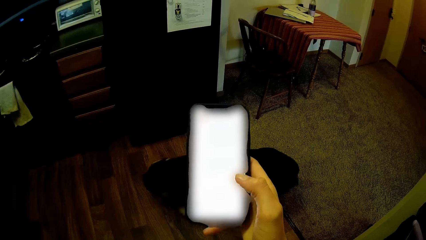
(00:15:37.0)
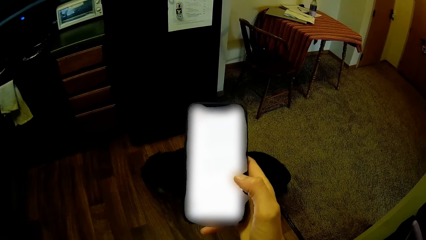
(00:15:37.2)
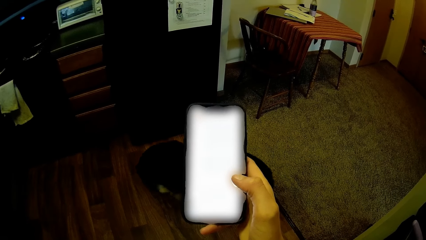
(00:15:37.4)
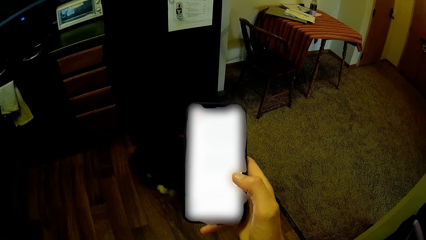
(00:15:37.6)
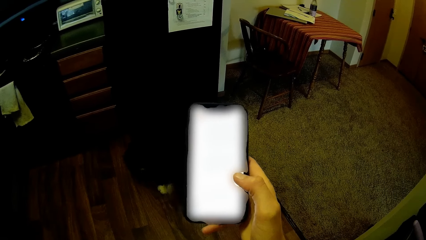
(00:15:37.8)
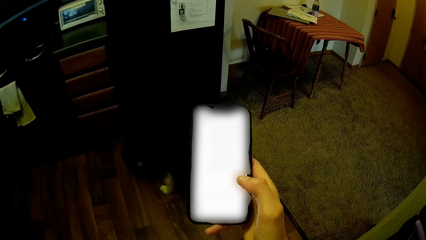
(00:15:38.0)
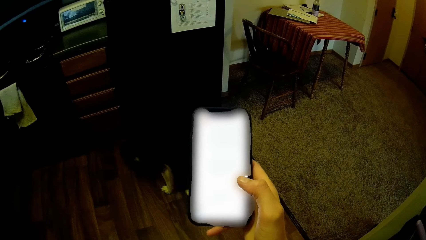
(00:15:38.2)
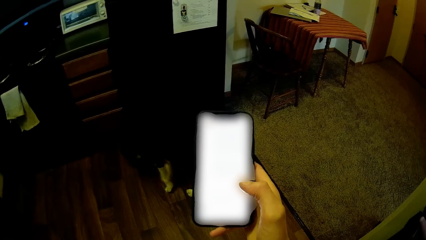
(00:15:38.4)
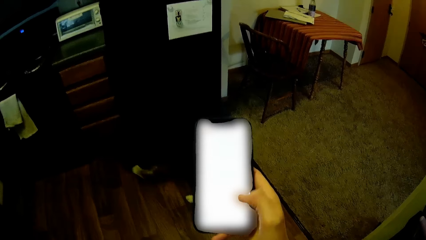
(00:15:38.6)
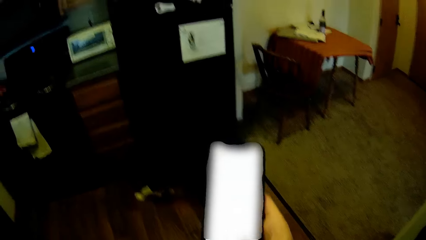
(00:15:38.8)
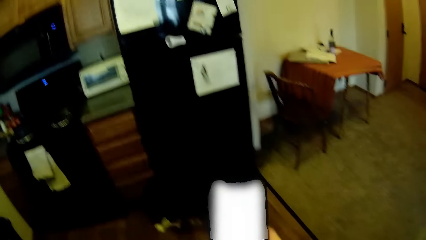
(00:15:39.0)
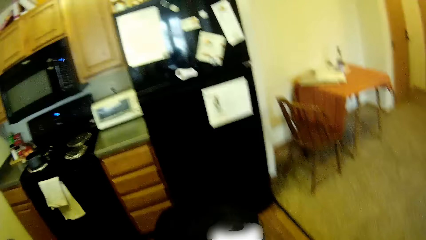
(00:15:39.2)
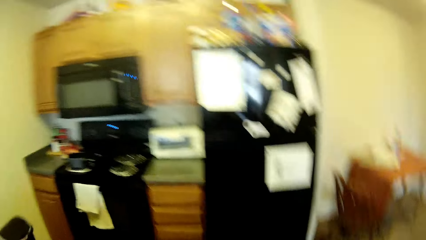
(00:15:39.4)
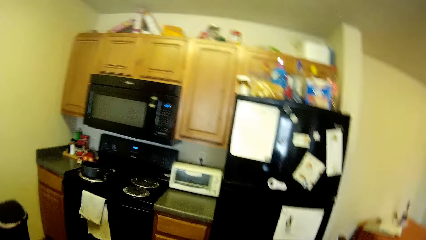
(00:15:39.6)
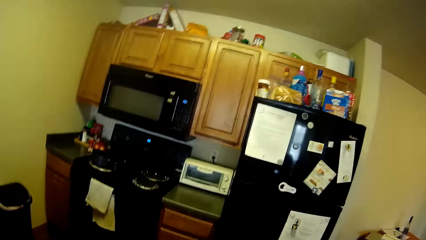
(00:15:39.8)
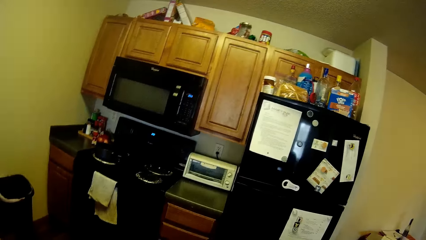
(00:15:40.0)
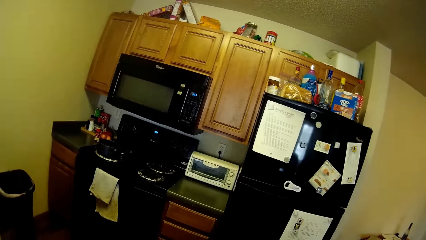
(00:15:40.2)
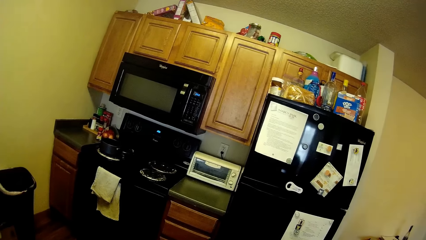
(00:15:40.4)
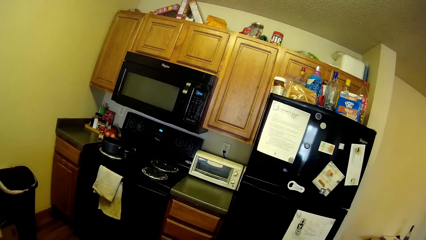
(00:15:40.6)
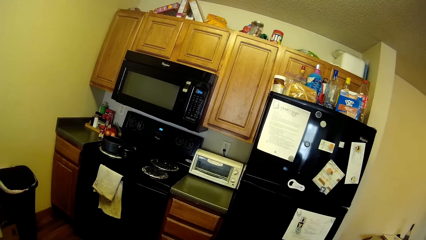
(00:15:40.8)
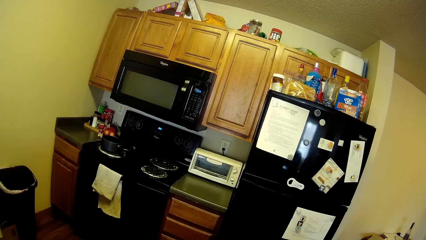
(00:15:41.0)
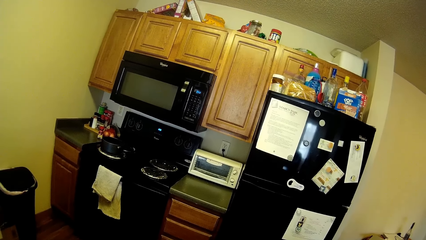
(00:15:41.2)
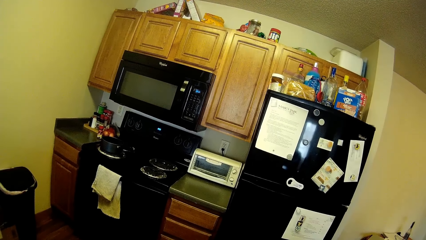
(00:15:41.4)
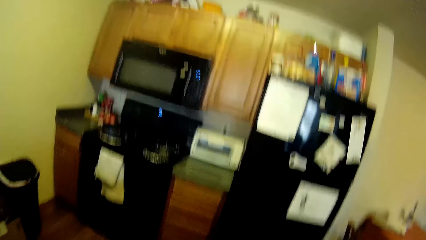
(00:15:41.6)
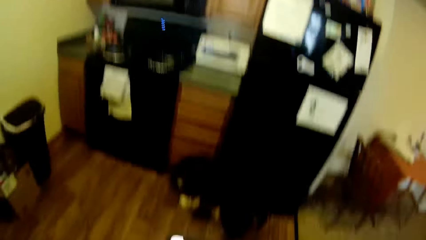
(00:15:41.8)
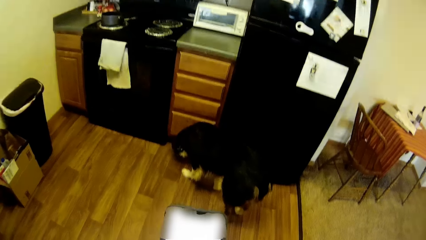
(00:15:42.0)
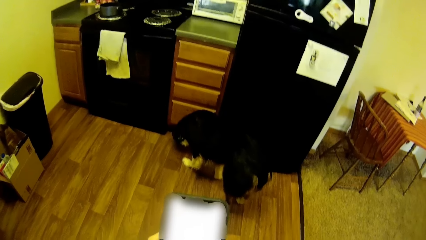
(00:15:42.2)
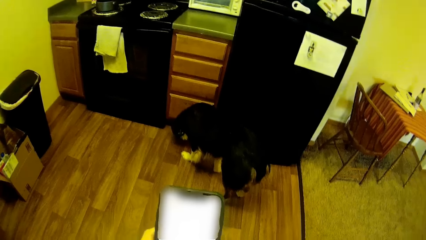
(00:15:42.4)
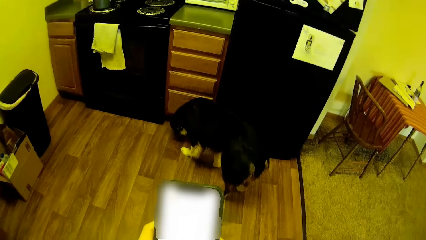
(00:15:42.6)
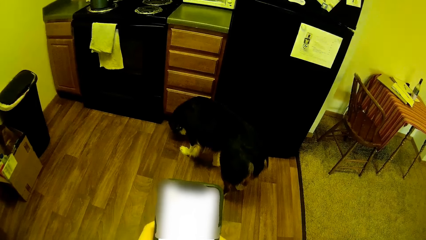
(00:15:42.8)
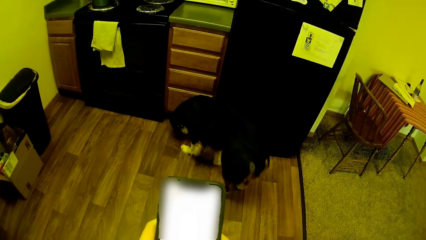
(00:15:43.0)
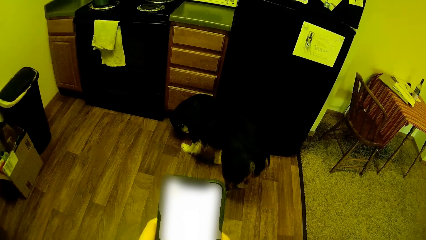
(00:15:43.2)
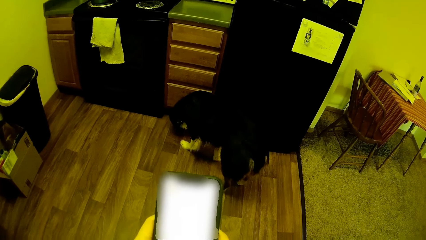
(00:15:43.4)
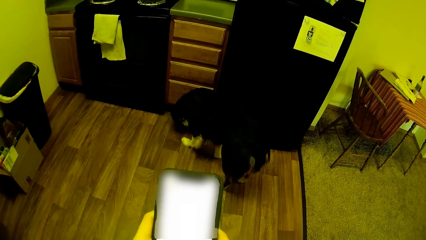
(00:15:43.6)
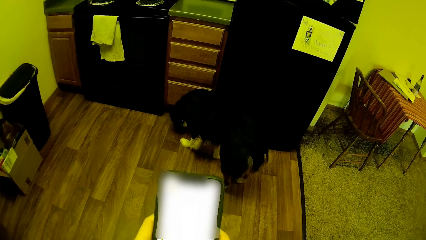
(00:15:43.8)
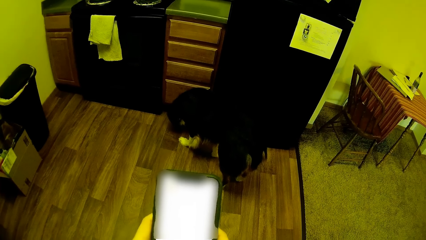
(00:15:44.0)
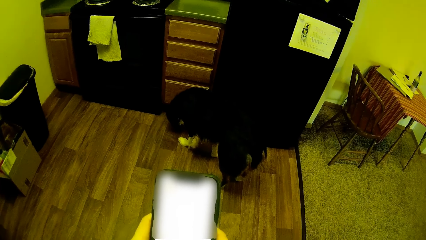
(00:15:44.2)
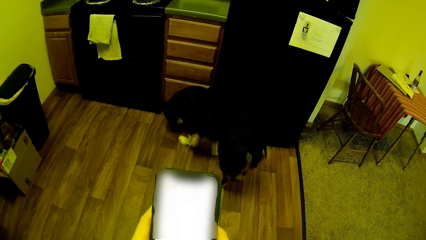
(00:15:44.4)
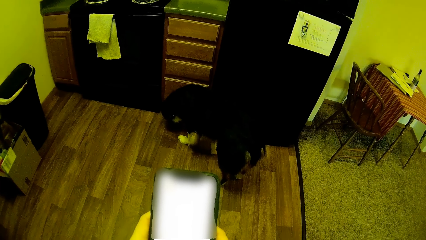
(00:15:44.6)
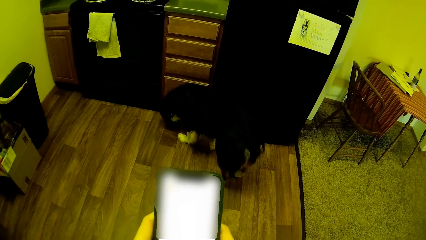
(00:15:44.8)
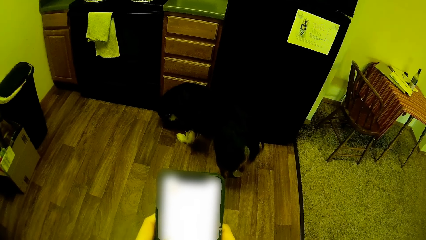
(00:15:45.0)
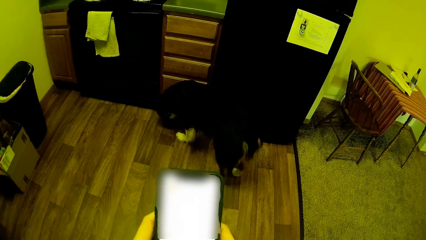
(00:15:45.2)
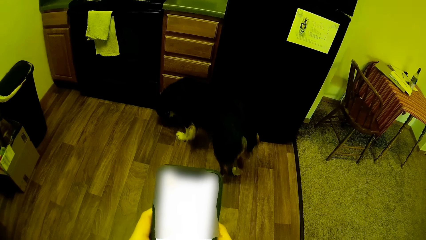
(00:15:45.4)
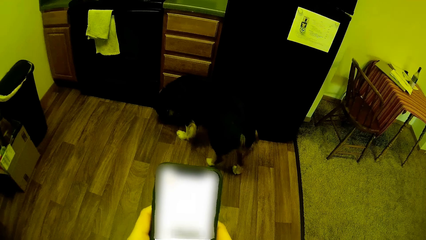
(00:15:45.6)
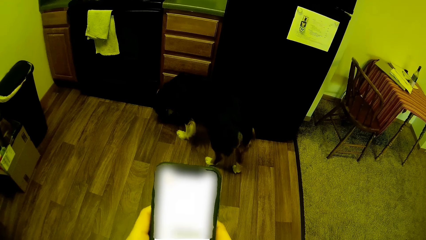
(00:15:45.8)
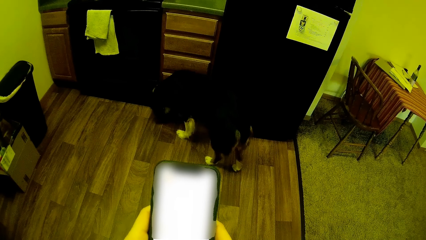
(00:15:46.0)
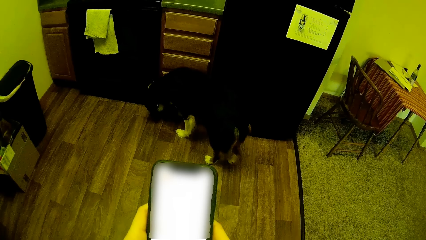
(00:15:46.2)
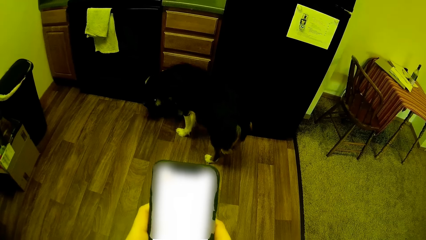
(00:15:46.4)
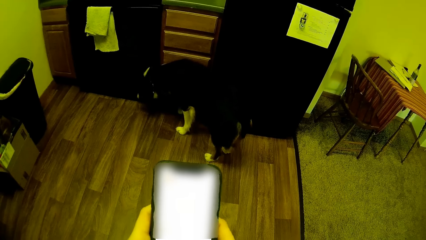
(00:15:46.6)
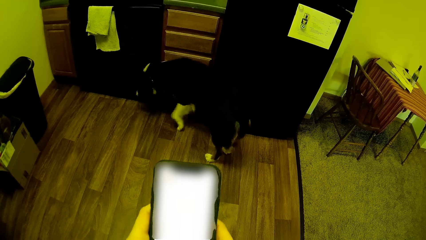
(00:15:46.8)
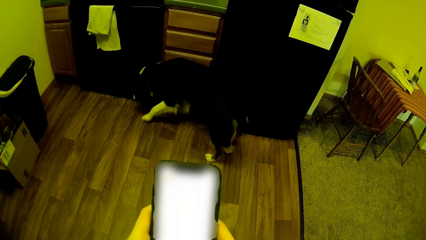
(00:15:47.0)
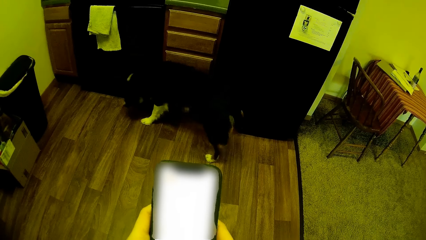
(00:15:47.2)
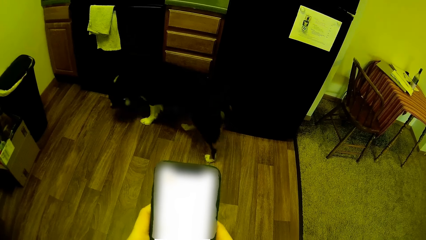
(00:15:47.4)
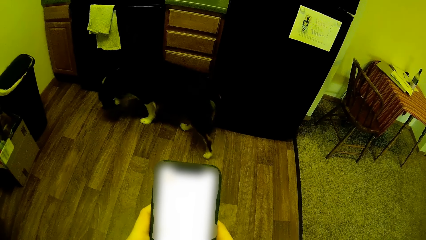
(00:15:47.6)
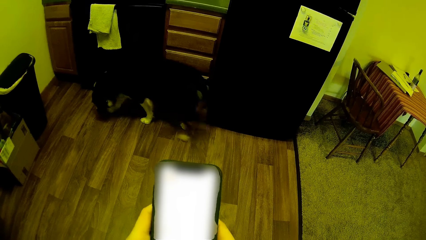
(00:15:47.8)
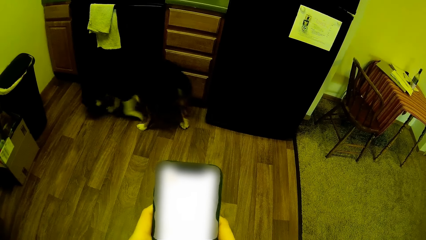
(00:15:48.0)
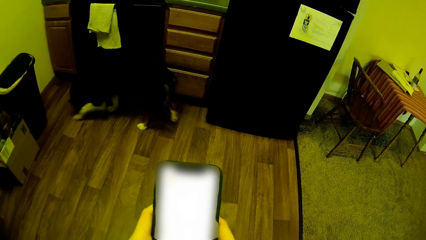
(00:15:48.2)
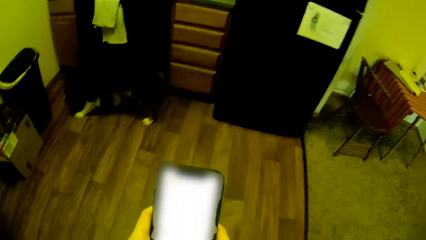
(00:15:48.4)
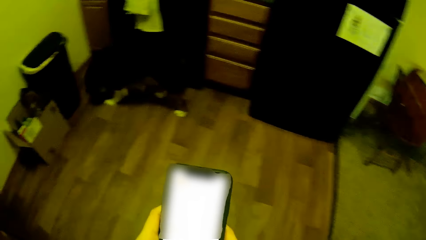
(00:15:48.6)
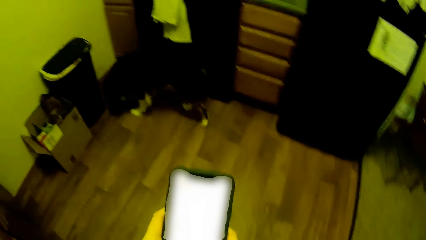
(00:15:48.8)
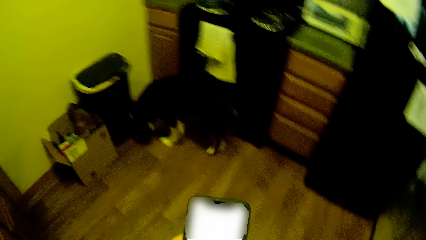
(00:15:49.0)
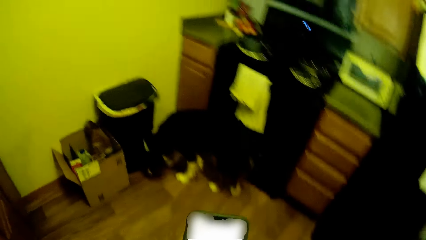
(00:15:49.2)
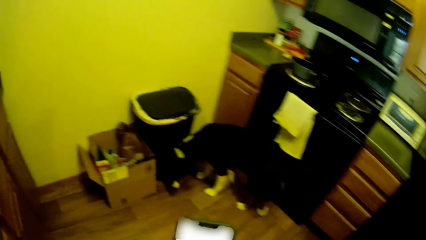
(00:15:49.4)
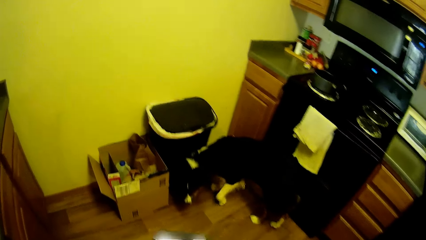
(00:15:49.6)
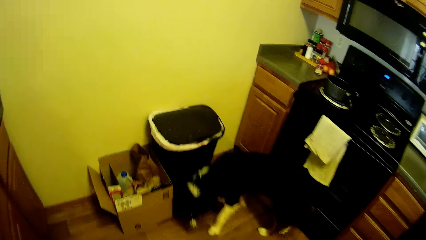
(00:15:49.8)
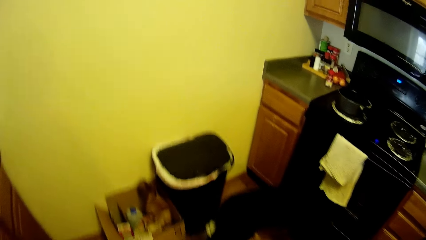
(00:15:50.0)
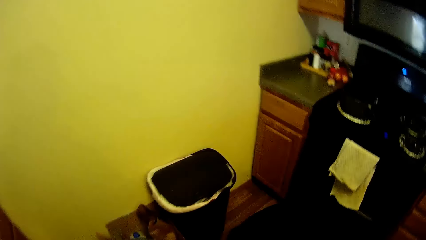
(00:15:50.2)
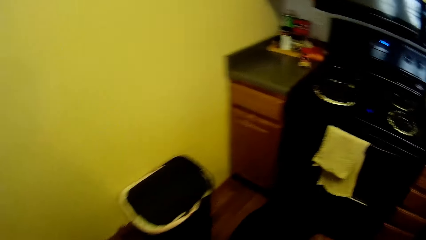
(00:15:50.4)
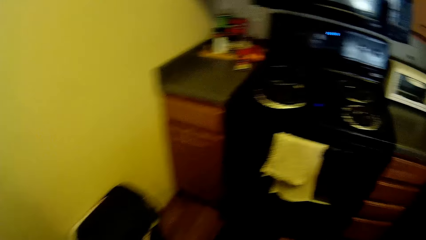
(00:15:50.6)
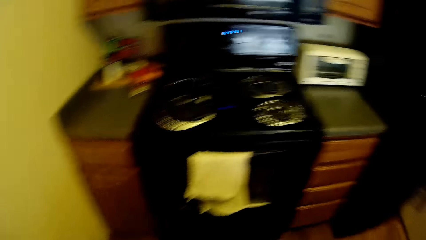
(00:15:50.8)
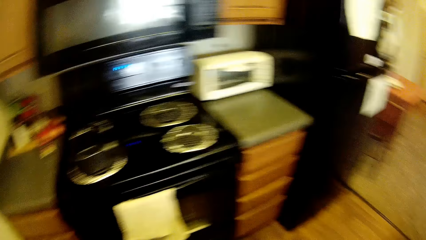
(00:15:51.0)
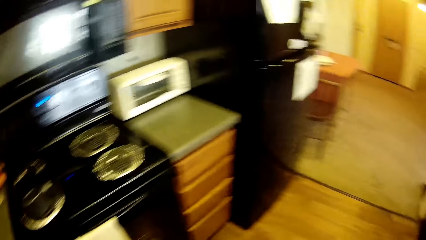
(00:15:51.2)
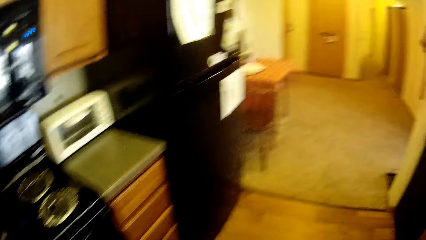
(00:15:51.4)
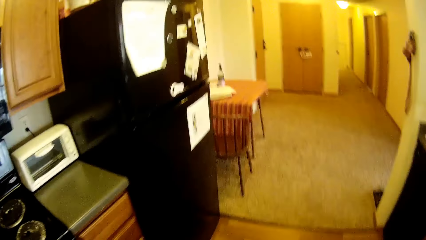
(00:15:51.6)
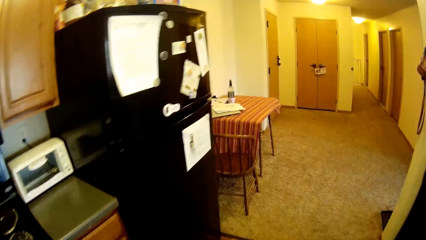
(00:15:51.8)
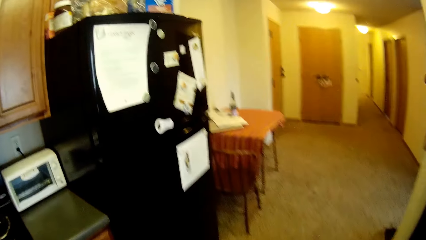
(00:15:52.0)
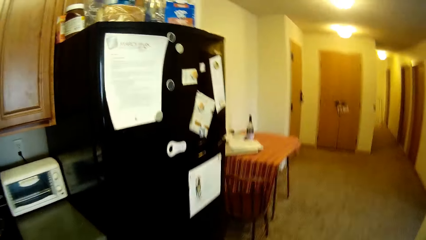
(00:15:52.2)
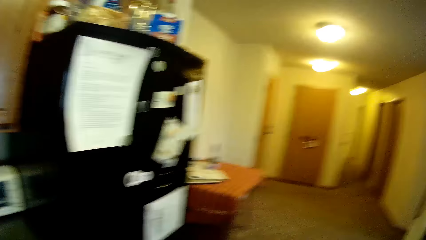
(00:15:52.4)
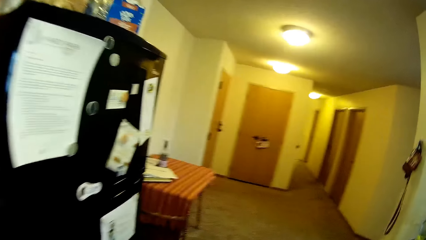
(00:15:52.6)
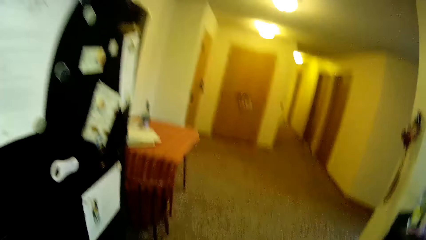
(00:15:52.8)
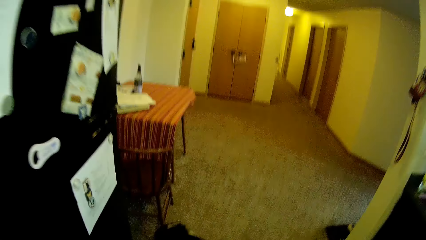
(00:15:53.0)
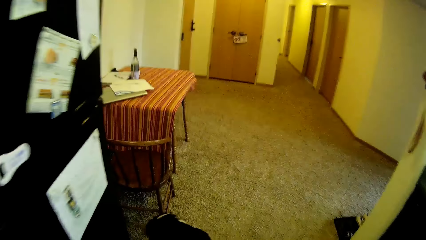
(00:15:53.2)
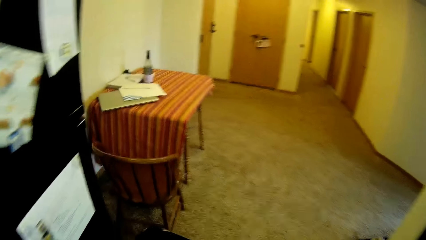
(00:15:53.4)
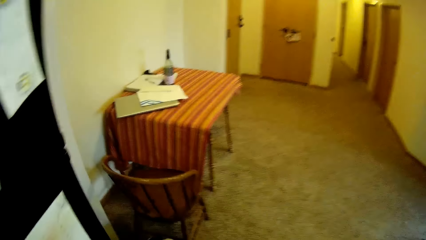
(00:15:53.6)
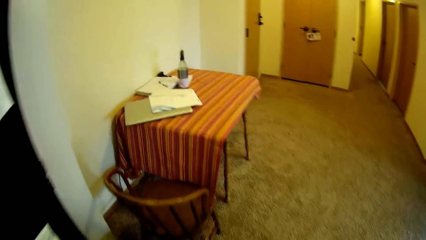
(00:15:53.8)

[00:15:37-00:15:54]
The camera wearer operates the phone with her hands. She walks around the room.
